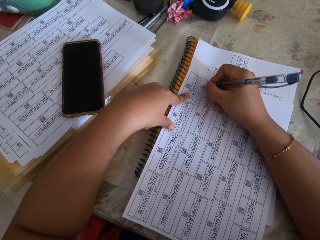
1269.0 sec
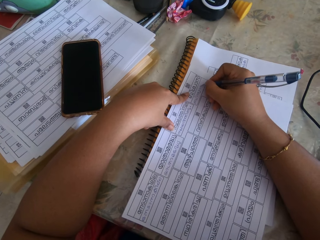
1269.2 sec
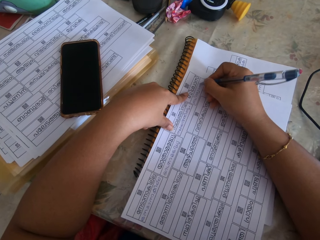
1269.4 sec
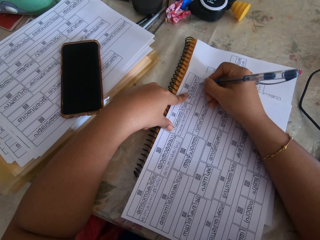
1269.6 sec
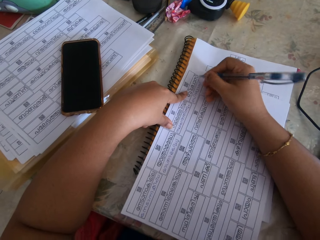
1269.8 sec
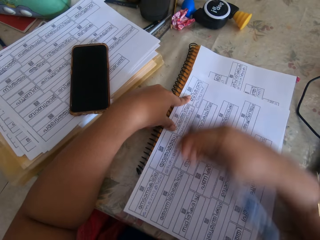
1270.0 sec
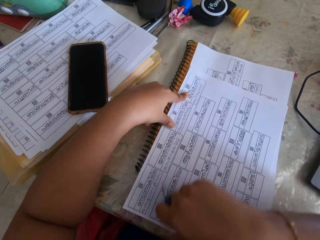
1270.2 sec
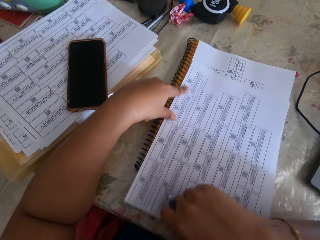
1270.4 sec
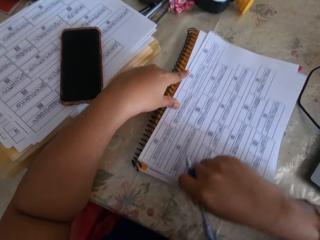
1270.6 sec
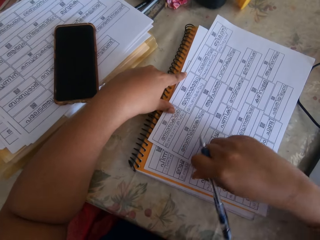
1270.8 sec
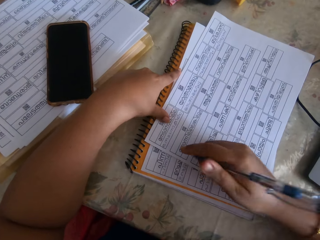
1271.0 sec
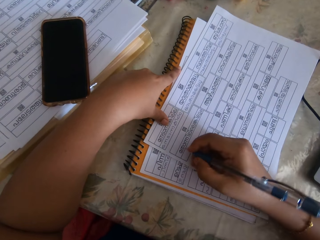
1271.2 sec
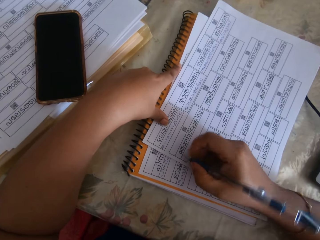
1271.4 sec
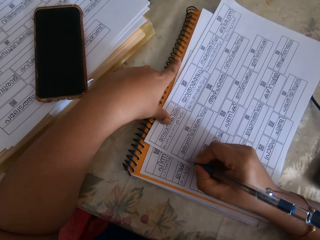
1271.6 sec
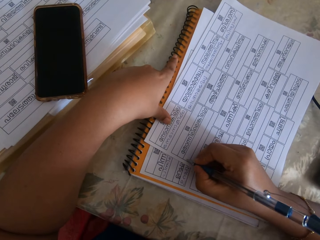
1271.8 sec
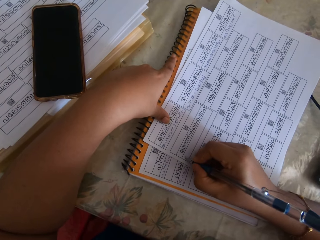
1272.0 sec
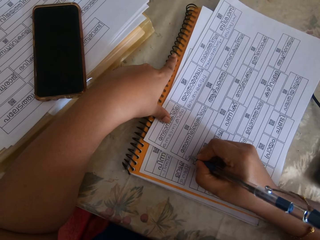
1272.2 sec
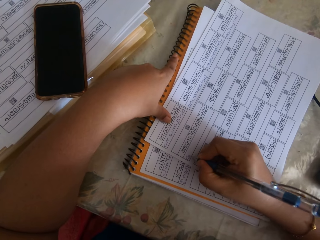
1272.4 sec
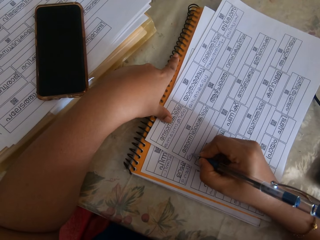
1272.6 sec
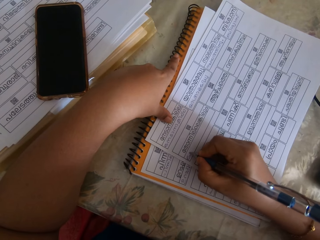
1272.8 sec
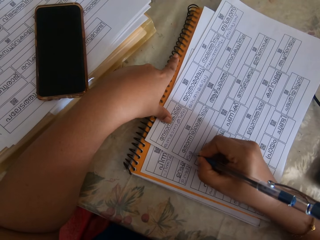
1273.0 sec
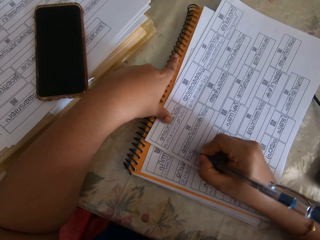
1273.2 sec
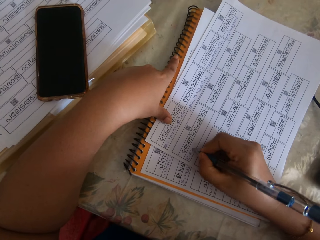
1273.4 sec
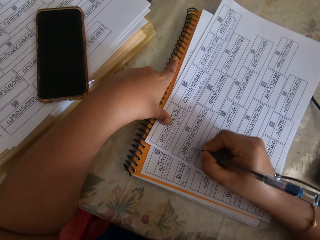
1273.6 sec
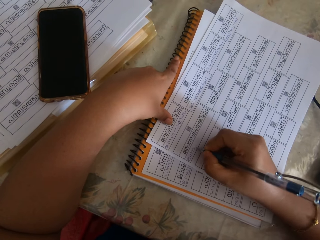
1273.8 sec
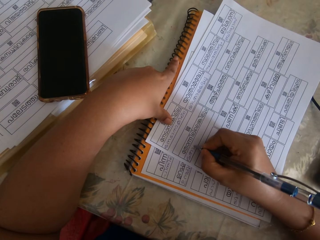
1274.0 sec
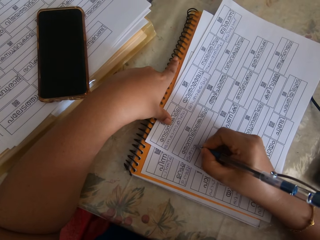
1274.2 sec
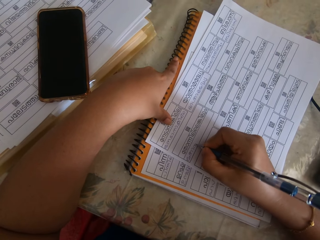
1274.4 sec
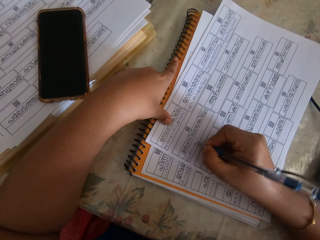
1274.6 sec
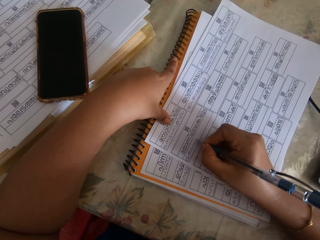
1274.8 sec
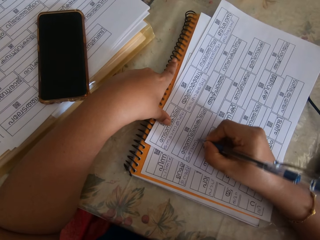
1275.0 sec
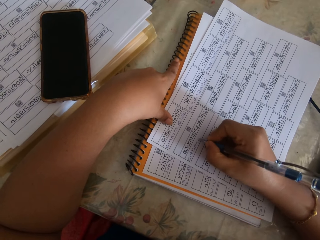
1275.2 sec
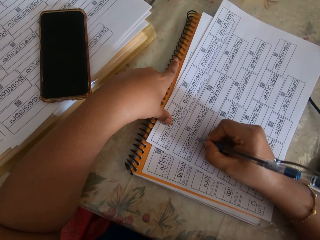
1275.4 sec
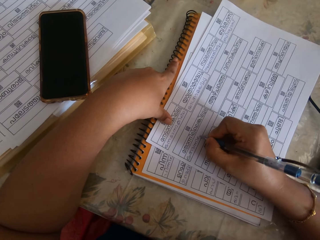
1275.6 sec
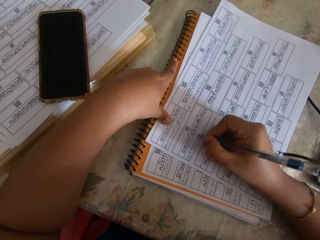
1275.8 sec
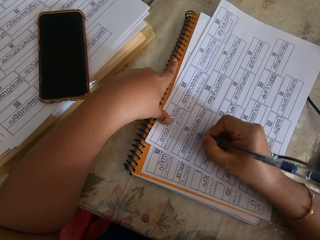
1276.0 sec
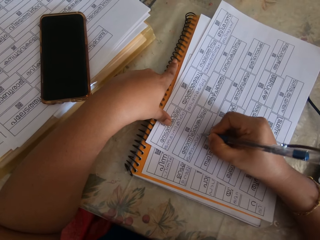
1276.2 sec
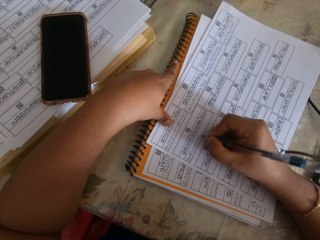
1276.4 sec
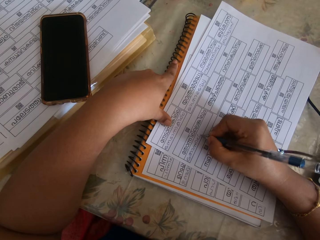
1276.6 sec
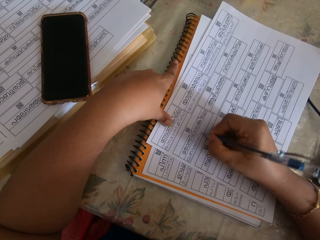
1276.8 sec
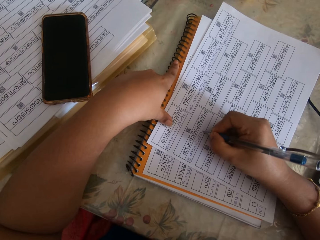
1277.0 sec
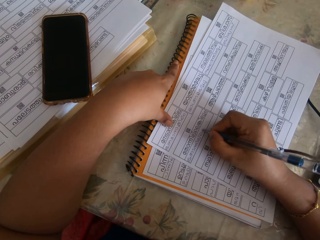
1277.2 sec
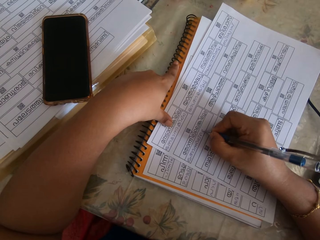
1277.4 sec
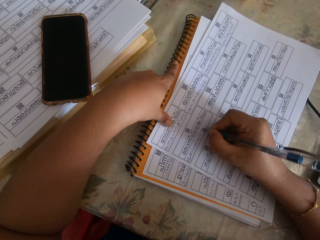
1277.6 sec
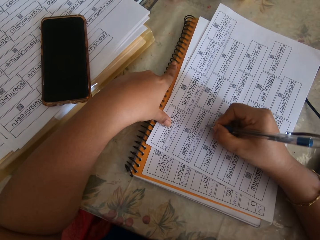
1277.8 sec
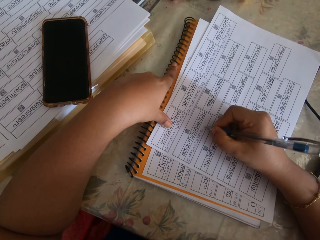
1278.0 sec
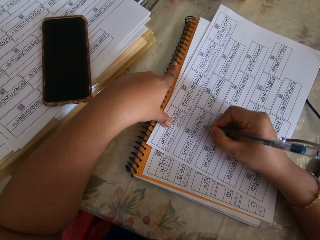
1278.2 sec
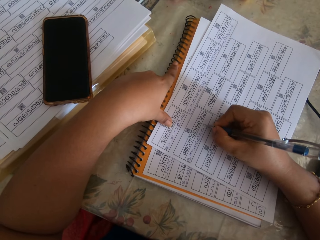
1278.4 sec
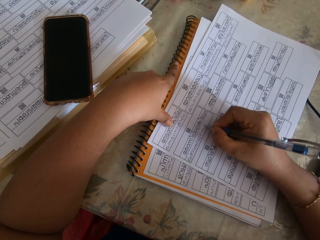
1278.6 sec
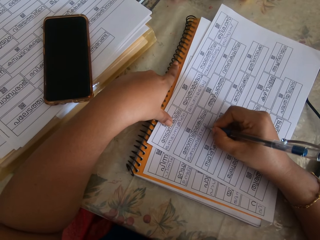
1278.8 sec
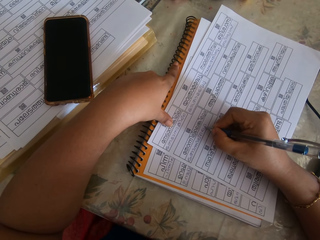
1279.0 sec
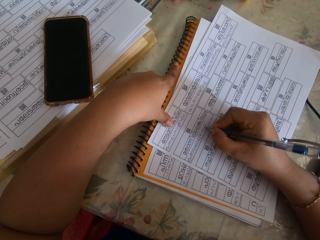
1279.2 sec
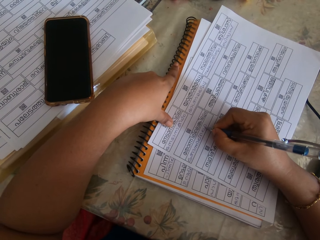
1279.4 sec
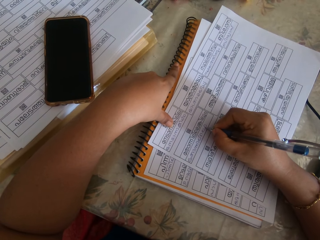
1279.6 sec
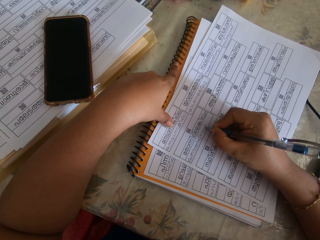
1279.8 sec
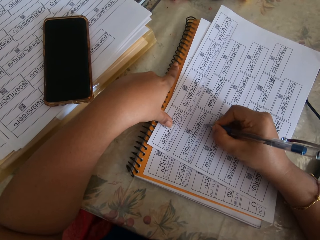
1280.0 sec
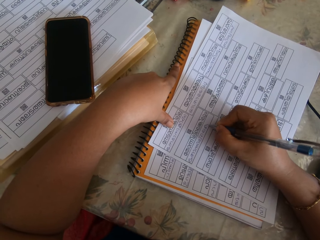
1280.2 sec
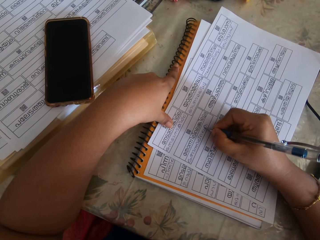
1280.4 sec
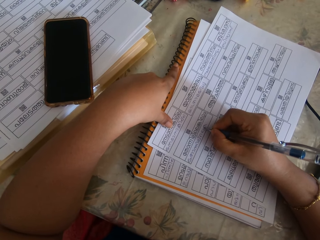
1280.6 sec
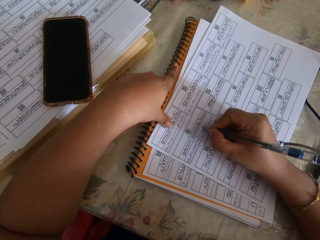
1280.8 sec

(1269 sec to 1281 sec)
The camera wearer adjusts the paper on the book with his right hand. He writes on the paper with the pen in his right hand.

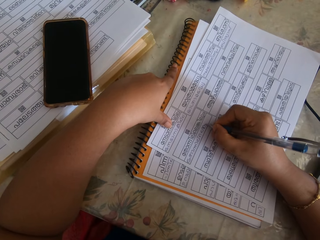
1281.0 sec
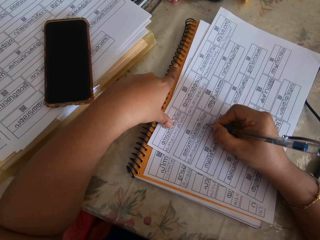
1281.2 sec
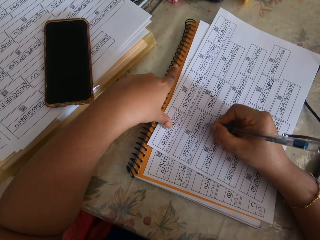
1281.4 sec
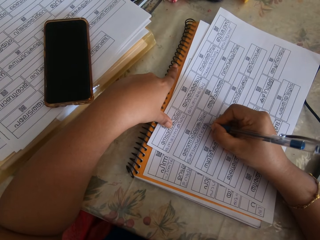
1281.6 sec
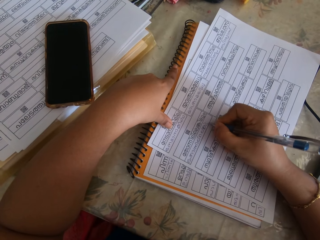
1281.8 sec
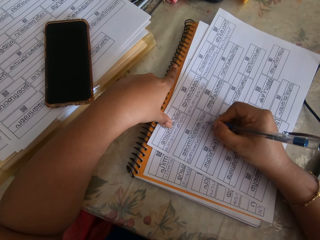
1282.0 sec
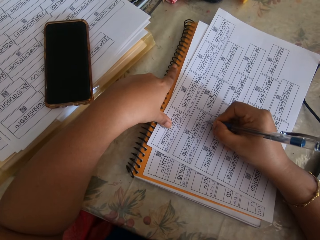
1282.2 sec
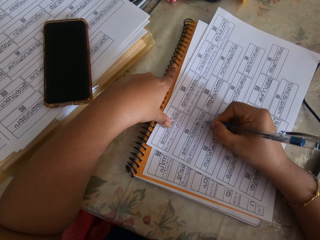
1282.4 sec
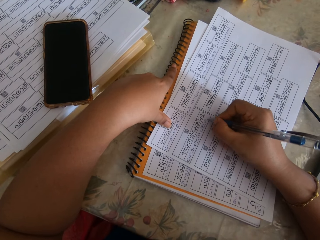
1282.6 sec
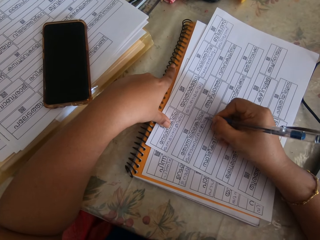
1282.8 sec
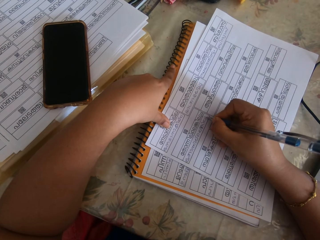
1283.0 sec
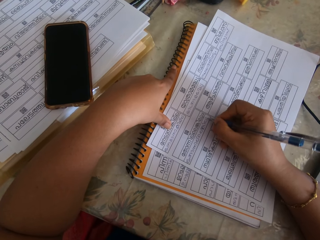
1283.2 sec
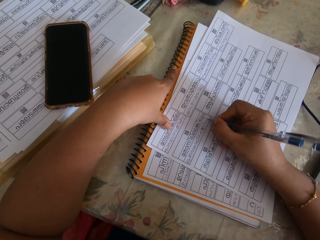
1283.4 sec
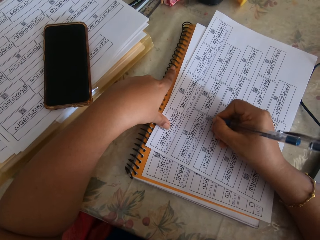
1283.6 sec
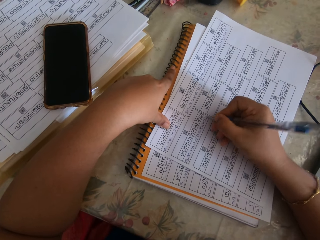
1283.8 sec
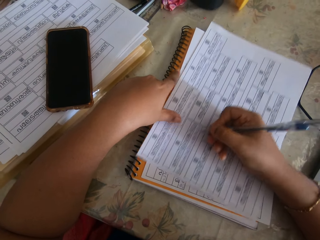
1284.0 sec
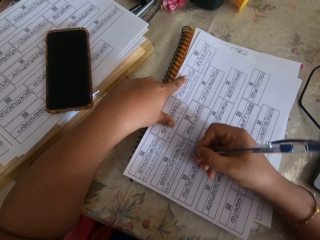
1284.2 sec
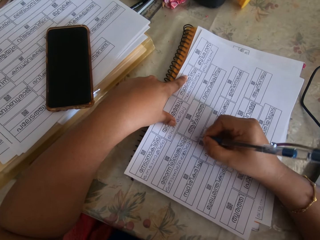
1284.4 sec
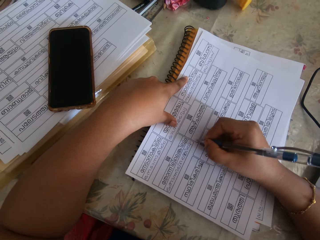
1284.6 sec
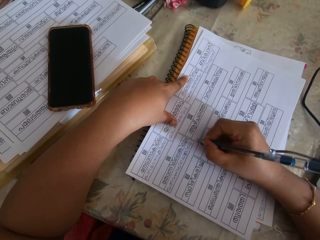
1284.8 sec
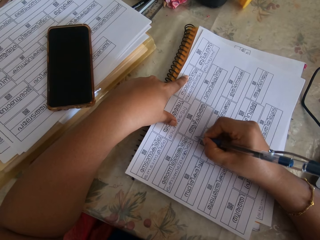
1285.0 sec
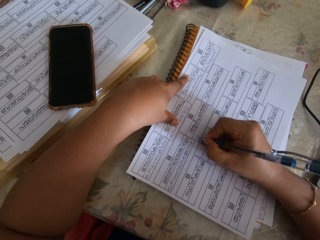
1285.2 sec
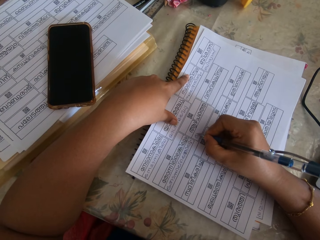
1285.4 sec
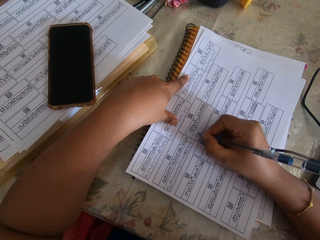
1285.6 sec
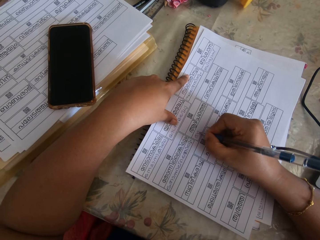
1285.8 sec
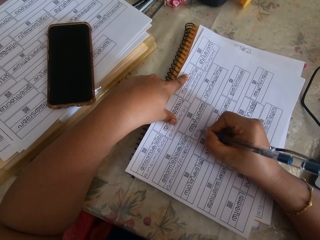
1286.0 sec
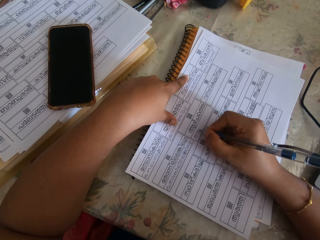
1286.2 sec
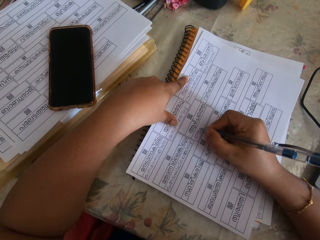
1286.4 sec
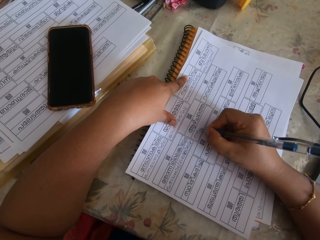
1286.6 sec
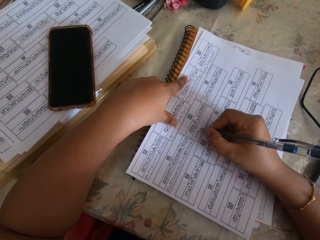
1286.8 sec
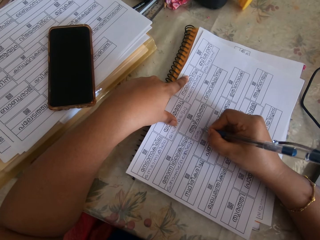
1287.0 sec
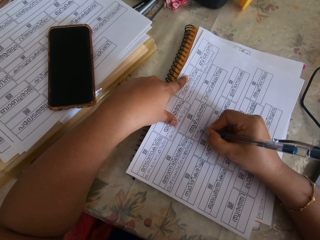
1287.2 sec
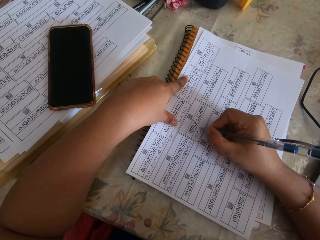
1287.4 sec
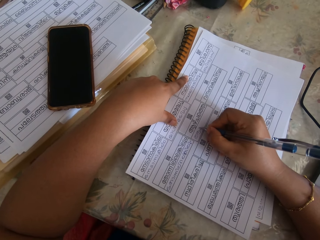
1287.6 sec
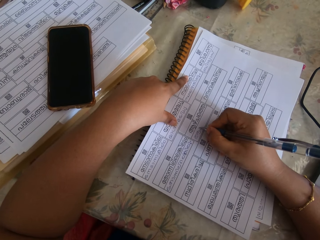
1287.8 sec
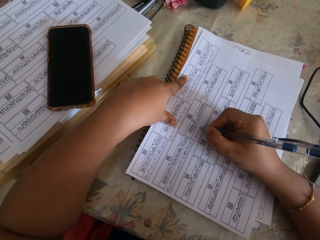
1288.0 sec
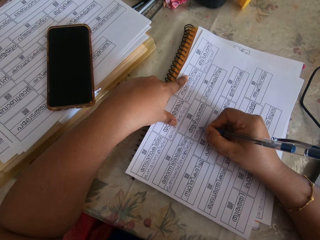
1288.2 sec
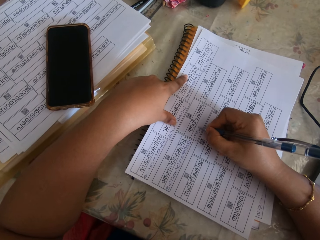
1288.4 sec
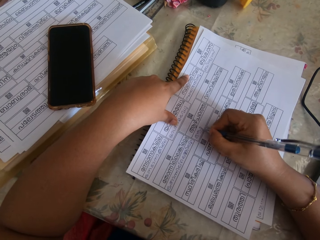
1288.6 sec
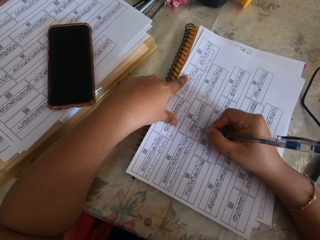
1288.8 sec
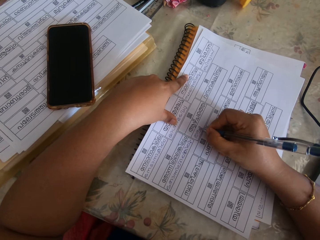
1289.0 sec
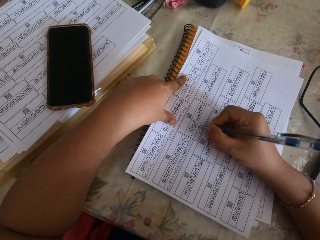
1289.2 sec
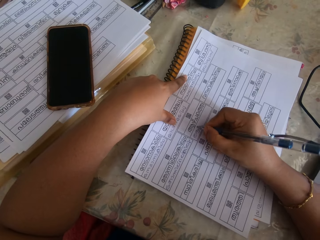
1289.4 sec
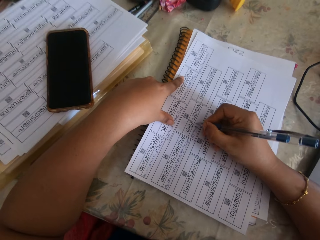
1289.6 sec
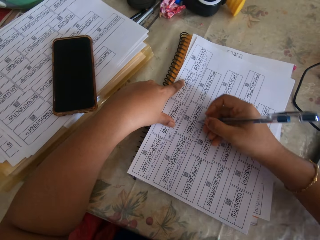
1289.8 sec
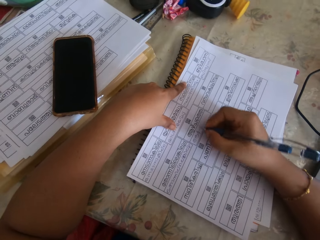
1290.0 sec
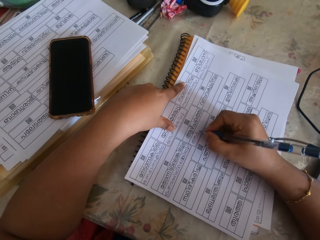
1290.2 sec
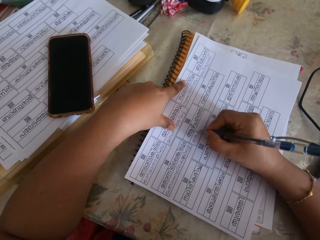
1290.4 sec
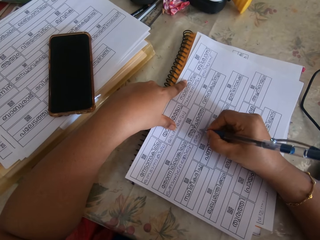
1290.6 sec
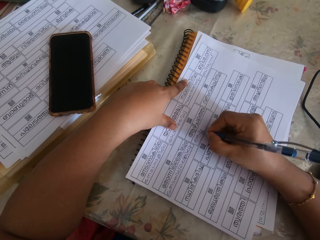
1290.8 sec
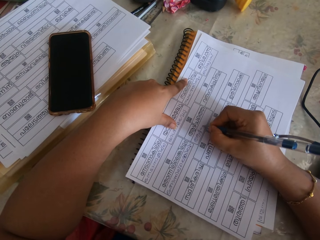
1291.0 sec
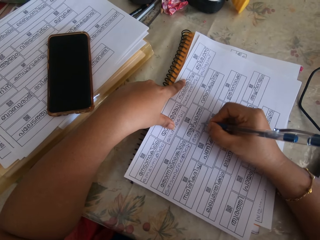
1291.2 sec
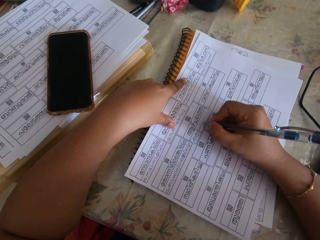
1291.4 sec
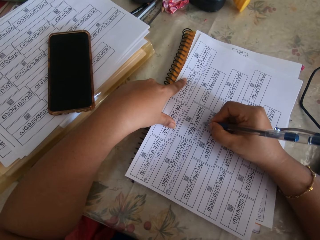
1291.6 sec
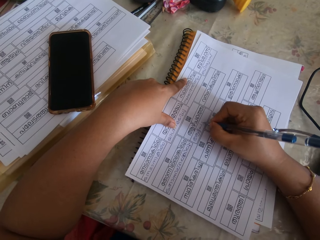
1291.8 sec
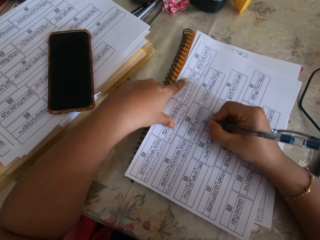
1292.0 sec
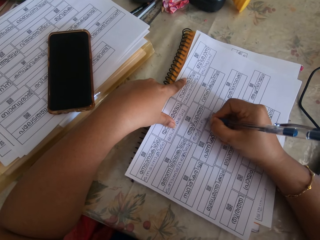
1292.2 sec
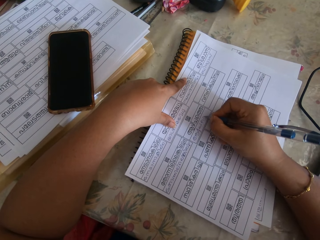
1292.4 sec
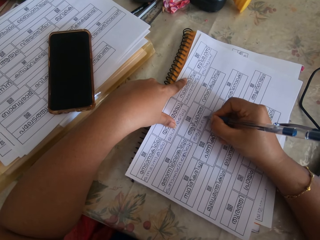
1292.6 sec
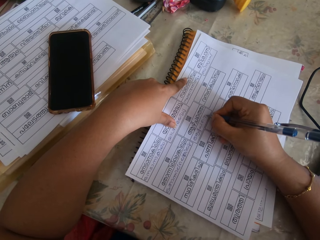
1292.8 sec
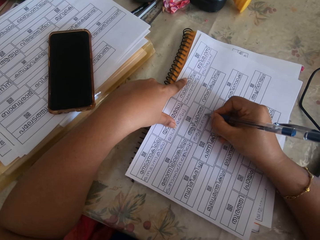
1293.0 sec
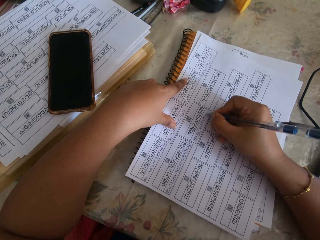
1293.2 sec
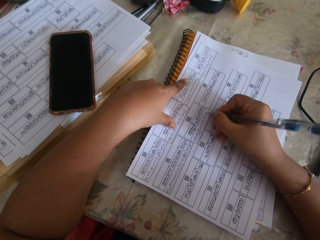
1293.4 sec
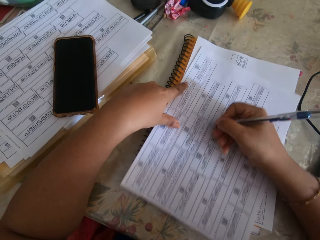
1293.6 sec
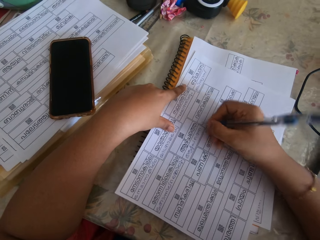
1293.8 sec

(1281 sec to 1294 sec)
The camera wearer adjusts the paper on the book with his right hand. He writes on the paper with the pen in his right hand.
